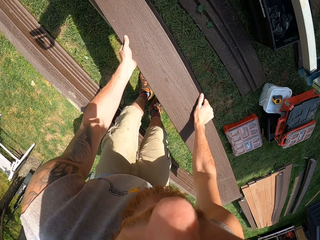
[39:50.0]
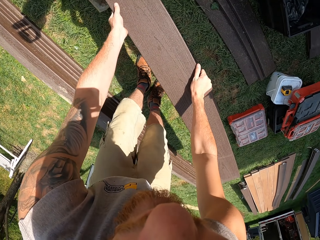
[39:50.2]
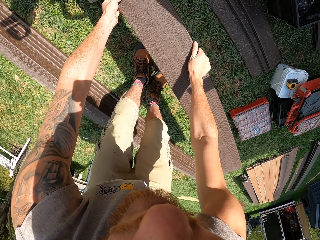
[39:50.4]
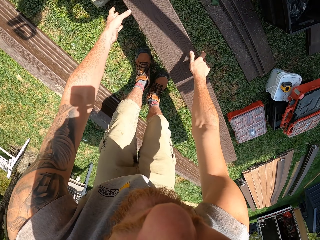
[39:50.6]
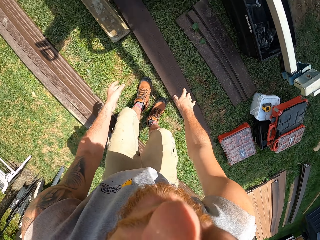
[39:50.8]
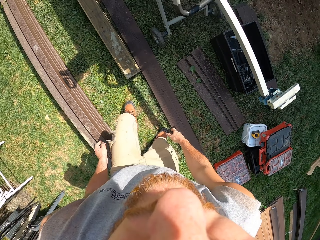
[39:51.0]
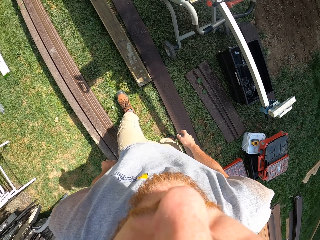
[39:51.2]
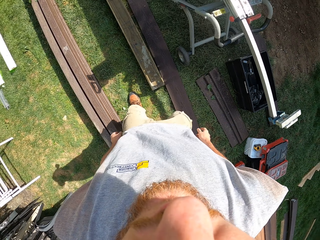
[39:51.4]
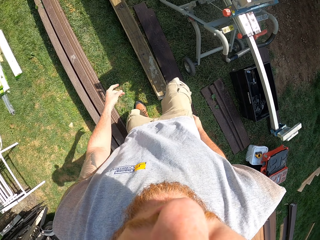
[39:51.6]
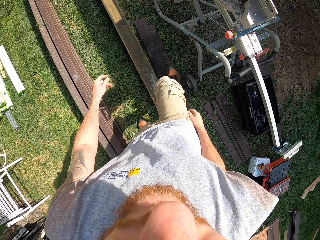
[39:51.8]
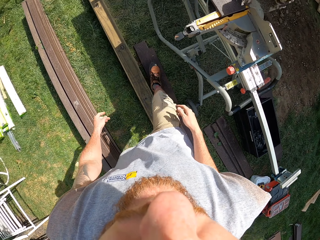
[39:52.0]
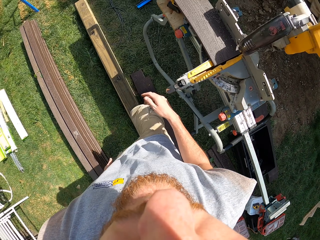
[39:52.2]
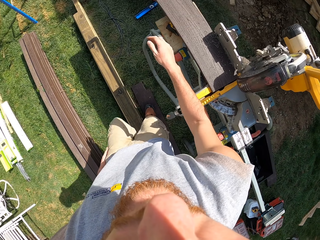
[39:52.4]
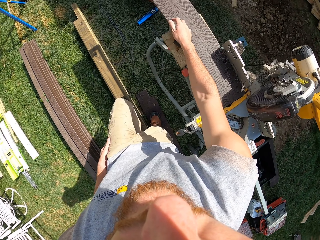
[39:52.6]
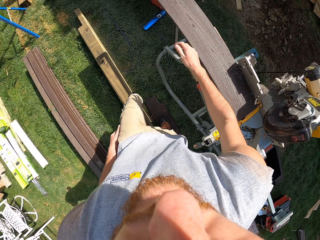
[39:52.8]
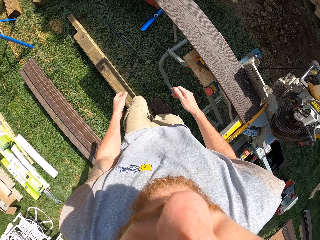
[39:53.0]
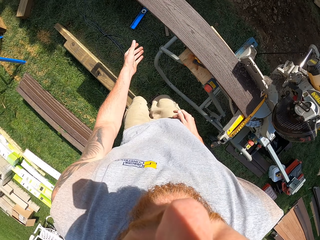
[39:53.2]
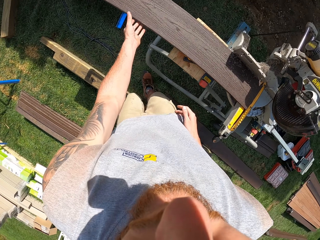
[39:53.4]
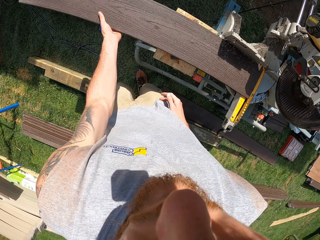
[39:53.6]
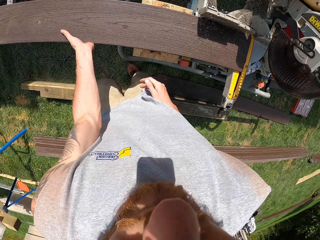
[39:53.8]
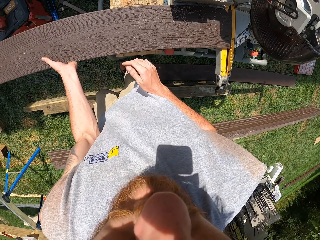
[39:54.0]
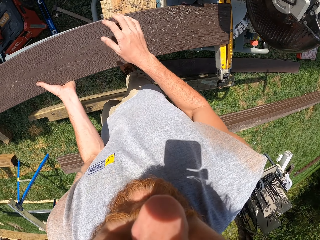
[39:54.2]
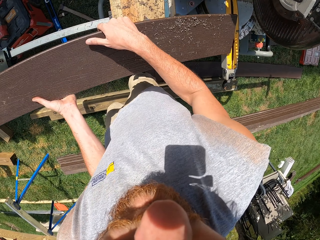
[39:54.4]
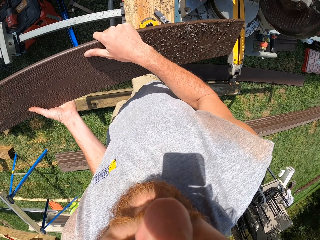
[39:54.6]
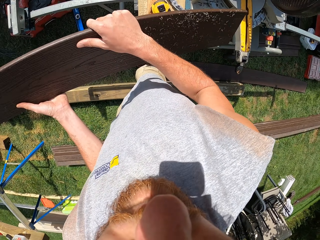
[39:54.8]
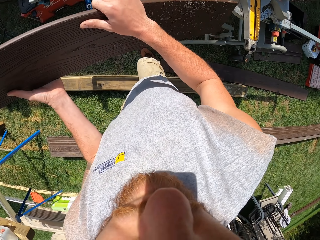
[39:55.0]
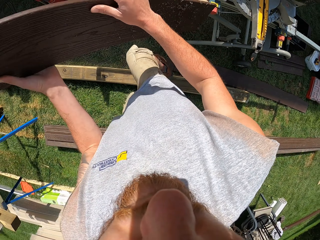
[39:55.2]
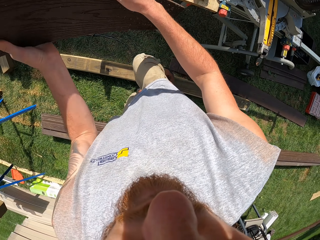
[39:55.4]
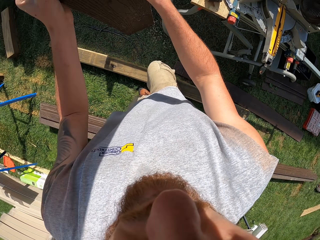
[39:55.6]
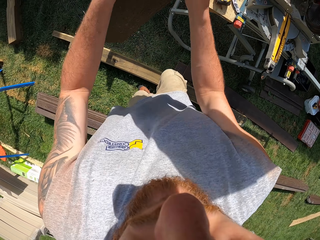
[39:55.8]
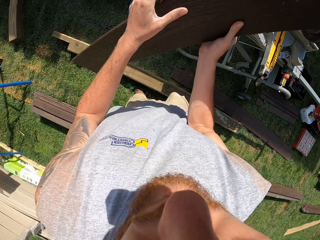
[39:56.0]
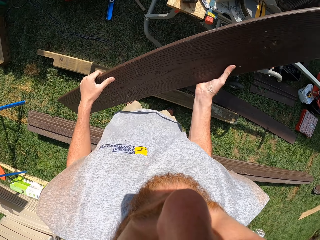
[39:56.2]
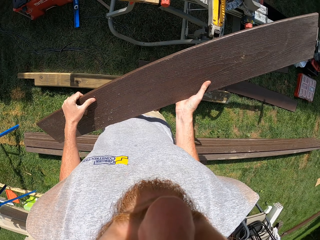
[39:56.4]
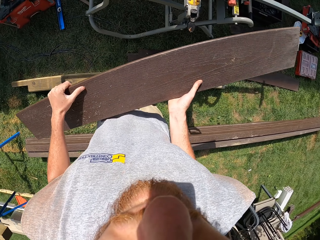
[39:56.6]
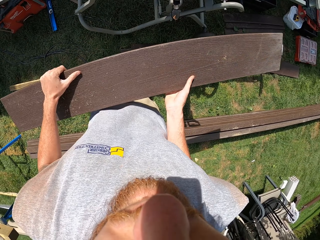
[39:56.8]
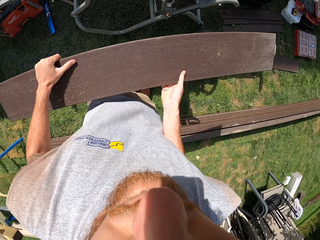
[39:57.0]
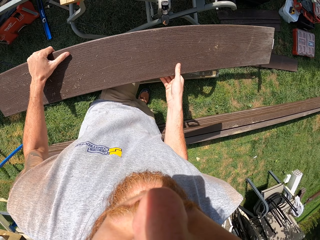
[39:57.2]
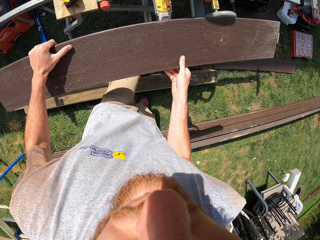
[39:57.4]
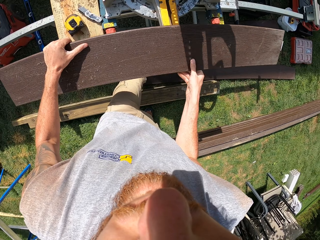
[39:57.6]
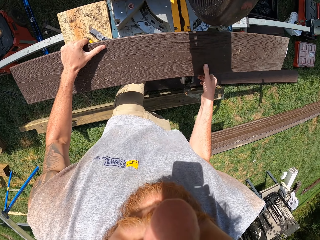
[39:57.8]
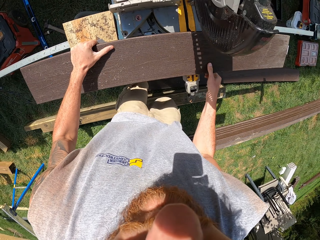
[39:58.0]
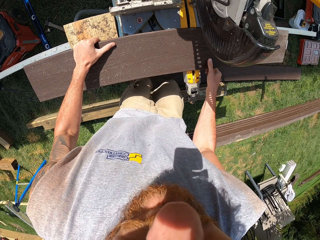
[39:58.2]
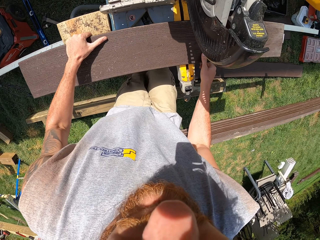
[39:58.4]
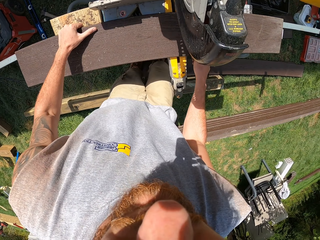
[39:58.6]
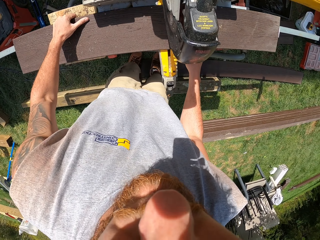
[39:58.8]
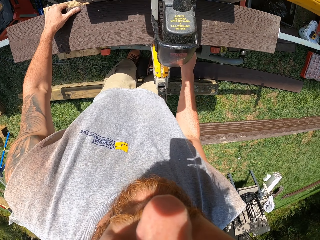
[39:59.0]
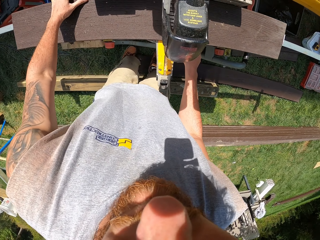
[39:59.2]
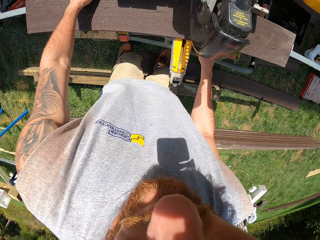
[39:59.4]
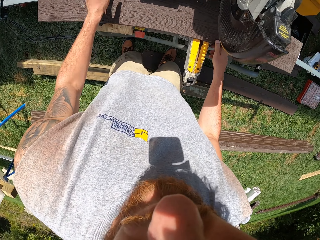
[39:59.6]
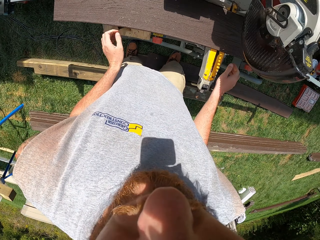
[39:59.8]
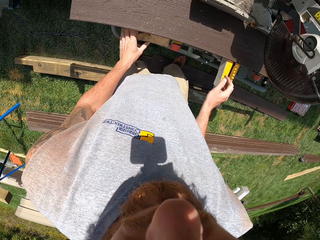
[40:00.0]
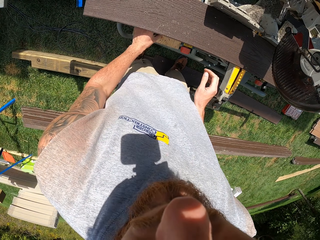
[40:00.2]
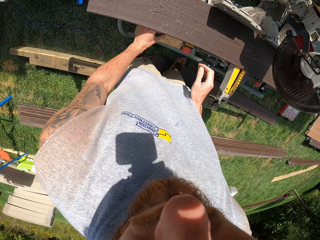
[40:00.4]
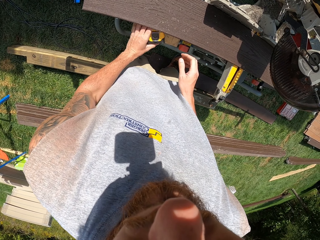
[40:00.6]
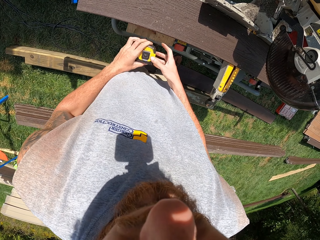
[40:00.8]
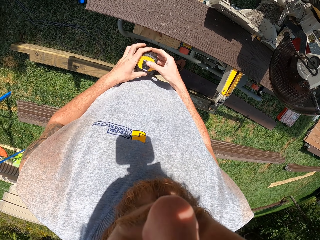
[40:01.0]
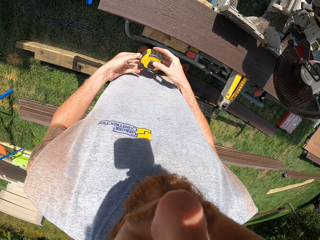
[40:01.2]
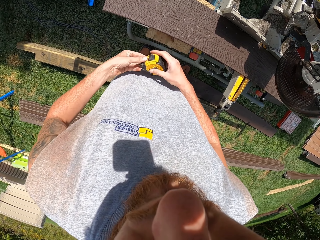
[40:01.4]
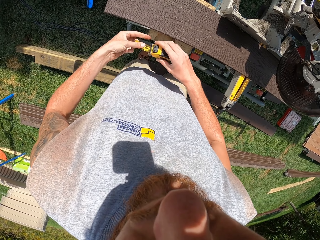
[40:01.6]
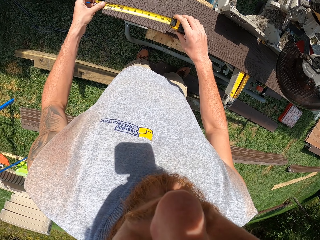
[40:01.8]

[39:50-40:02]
The camera wearer removes the plank from the saw. They drop the plank on the ground. They make a step. They move around the saw. They move the hand, make a step and move the hand. They turn the piece of wood upside down. They remove the plank from the saw. They rotate the plank by hand. They put the timber on the extension table under the saw. They fix the piece of timber under the blade. They remove the hands from the timber. They pick up the tape measure under the saw.

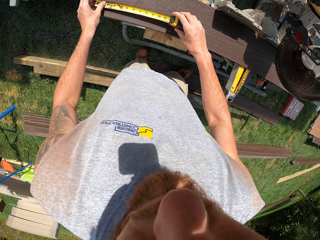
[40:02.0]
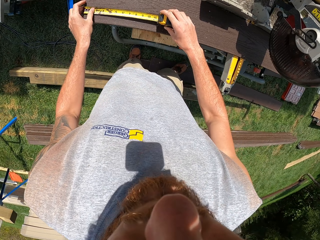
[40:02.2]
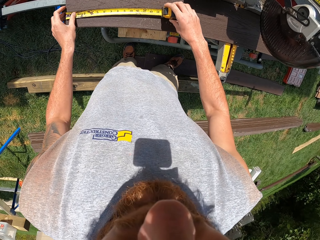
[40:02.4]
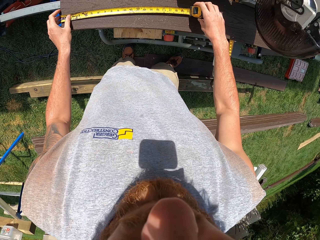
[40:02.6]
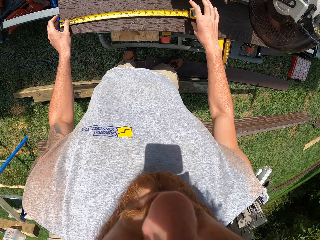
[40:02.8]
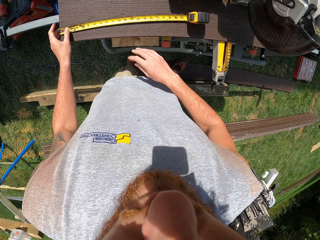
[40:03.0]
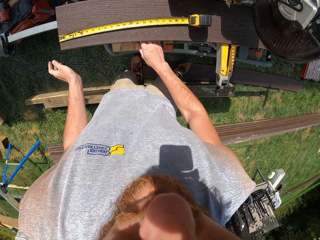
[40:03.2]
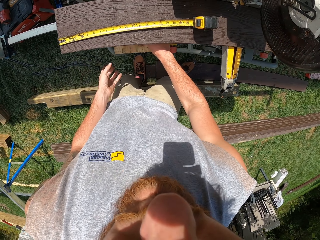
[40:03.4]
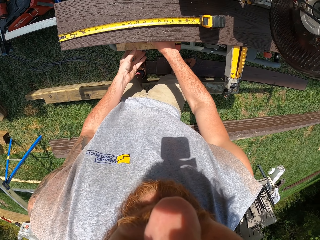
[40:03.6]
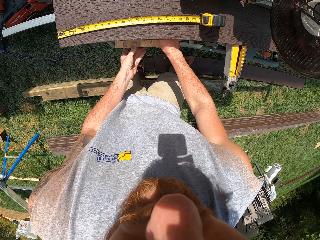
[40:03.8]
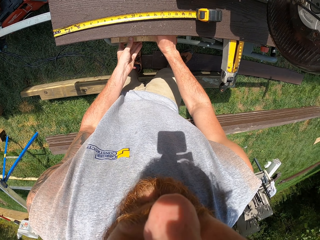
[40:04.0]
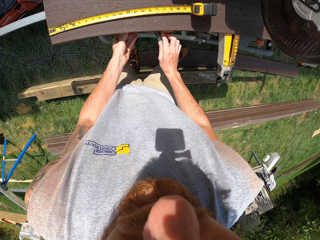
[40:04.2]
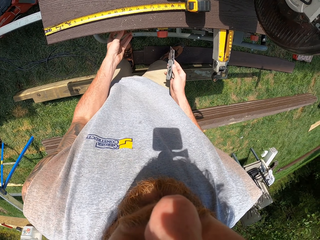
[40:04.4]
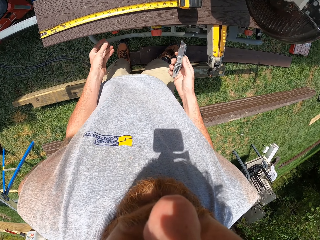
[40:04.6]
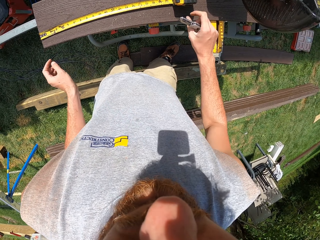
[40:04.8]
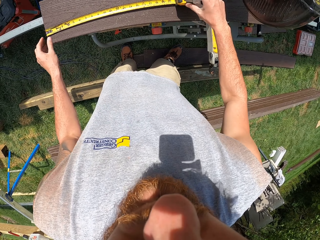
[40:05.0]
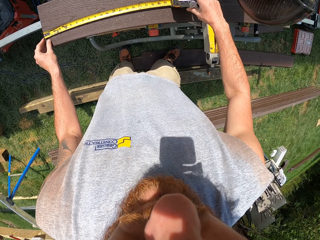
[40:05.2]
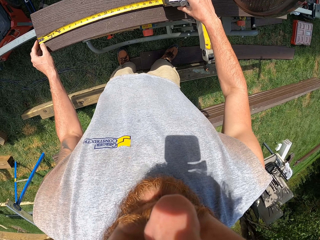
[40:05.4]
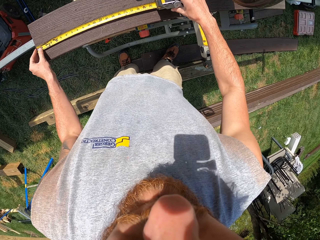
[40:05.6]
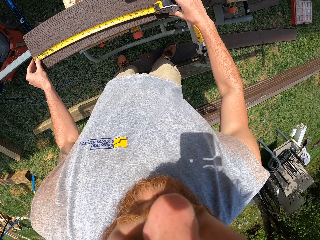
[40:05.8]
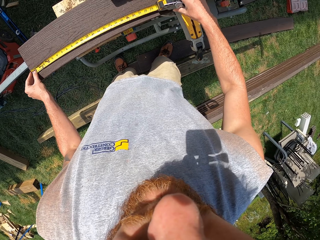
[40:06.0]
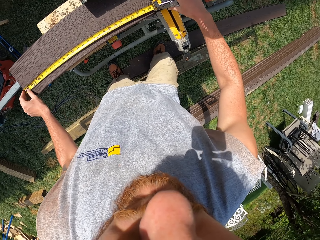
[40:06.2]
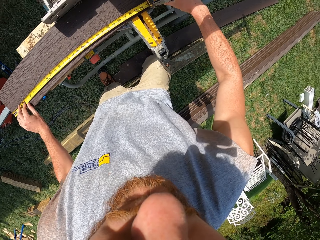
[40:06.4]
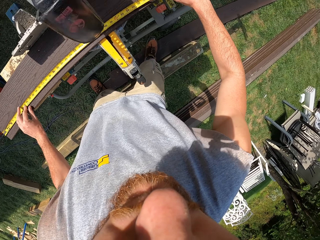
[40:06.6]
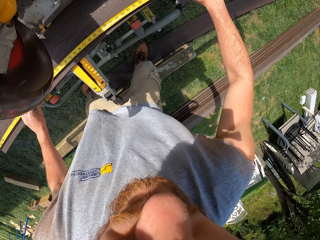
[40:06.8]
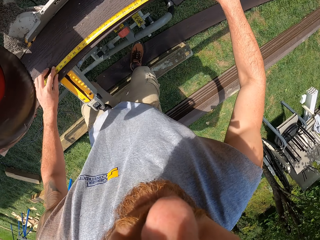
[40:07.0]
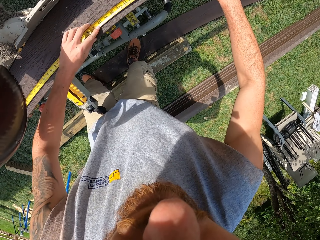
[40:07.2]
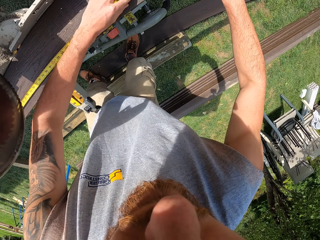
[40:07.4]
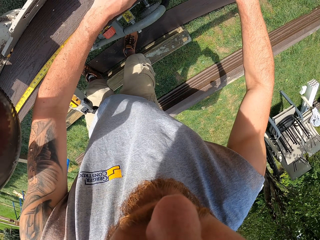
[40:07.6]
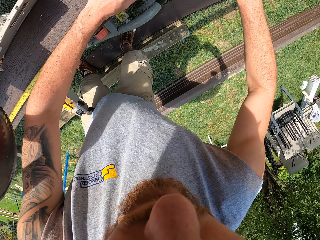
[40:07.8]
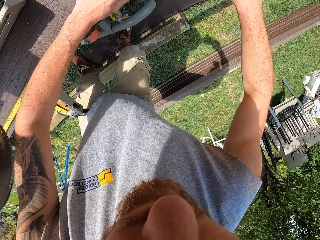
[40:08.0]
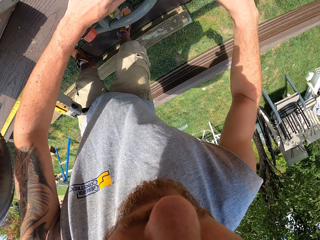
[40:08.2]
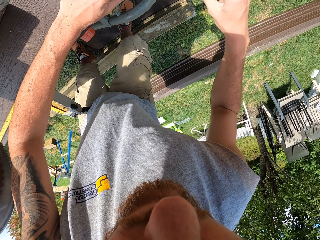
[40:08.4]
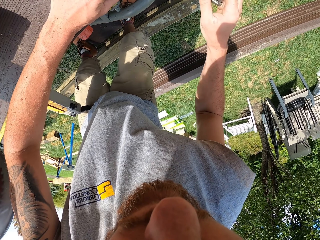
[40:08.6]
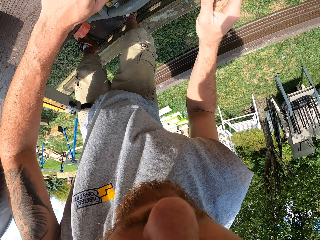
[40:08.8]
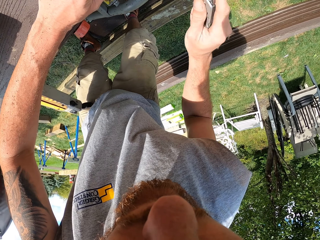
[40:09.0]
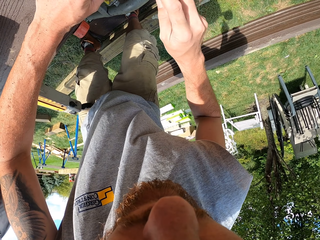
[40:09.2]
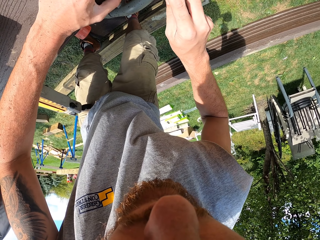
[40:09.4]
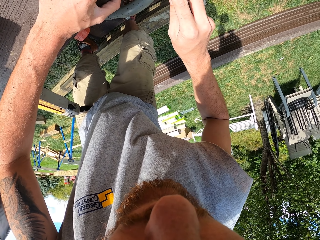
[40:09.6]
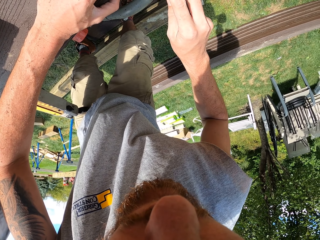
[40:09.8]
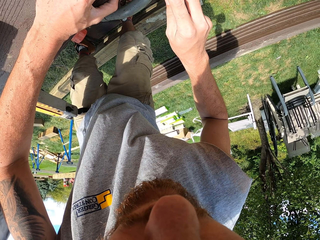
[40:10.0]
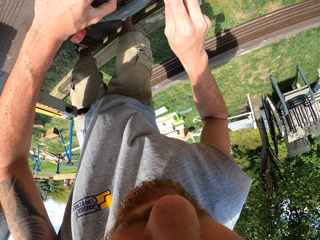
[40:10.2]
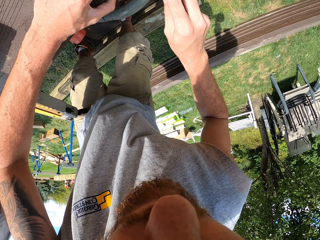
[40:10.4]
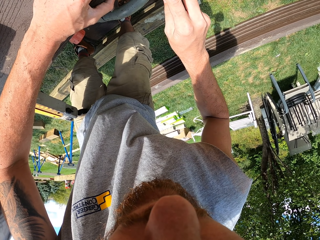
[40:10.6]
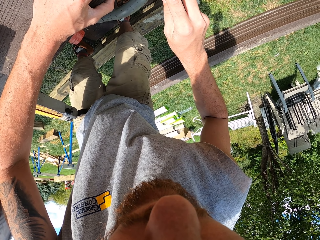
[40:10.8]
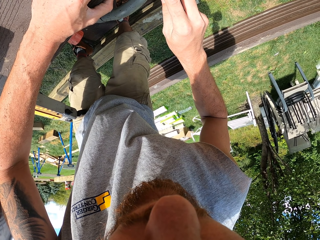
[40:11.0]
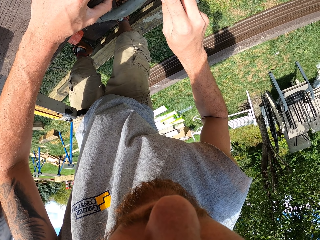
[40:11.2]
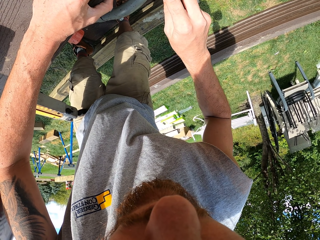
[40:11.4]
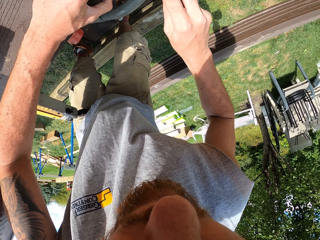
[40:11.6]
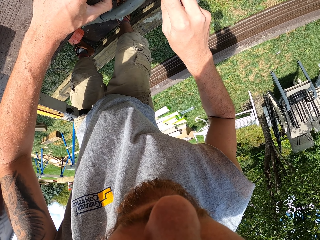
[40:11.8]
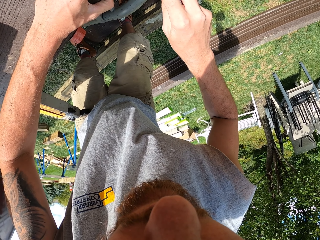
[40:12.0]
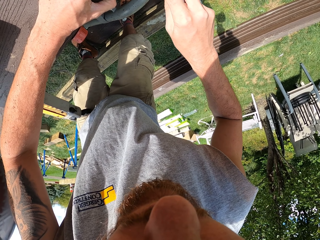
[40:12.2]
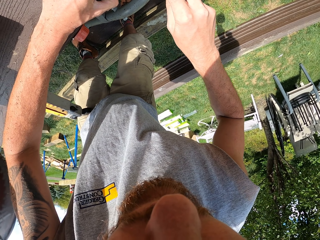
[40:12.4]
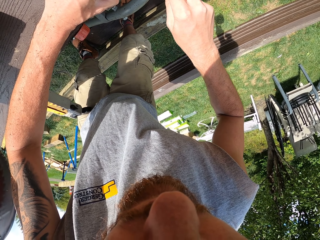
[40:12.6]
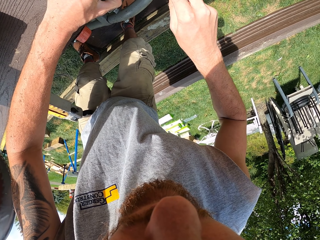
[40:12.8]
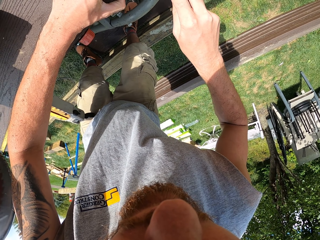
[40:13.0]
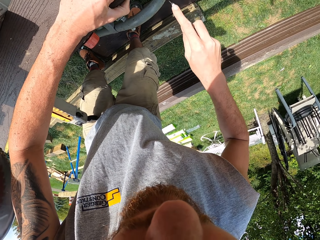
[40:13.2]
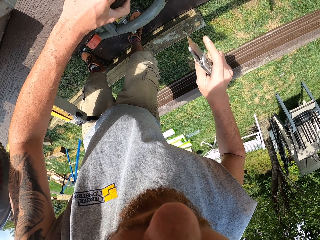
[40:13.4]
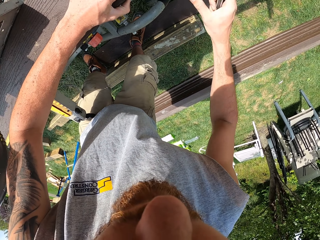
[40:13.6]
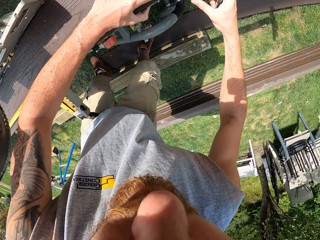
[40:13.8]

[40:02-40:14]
The camera wearer stretches the tape measure. They place the tape measure on the timber. They measure the plank. They spread the tape measure on the timber. They take the cutter or pocket knife from under the saw. They hold the tape measure with both hands on the timber. They adjust the tape measure on the plank. They place the tape measure on the timber. They pull the tape measure on the plank. They hold the measuring tape on the plank. They mark a point on the plank with the cutter. They remove the pocket knife from the timber.
